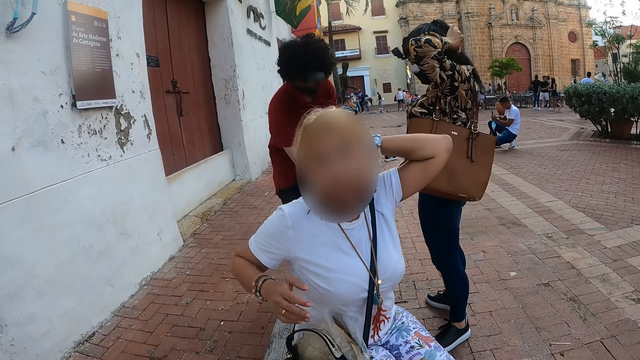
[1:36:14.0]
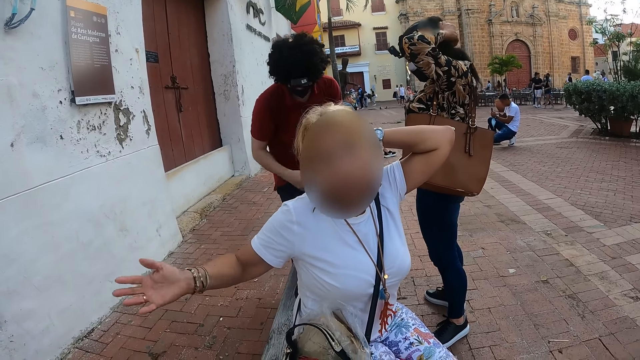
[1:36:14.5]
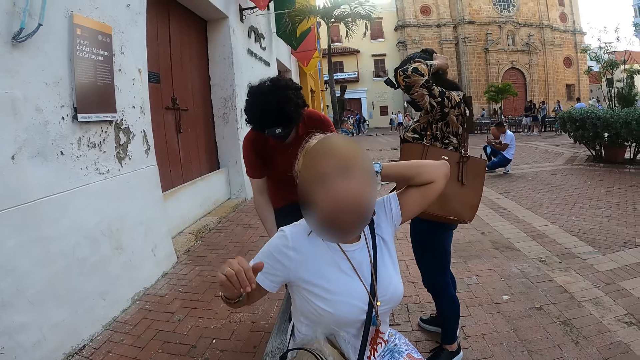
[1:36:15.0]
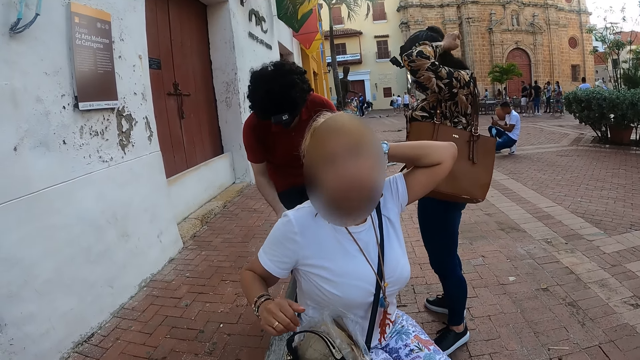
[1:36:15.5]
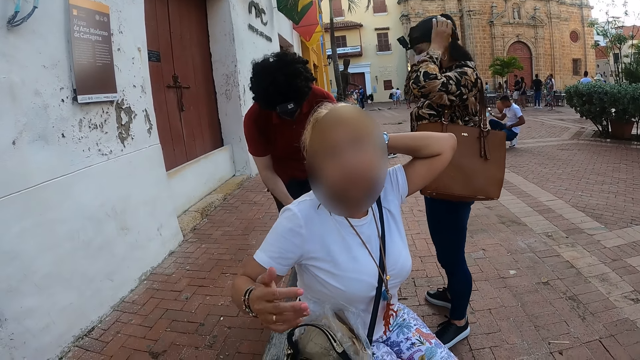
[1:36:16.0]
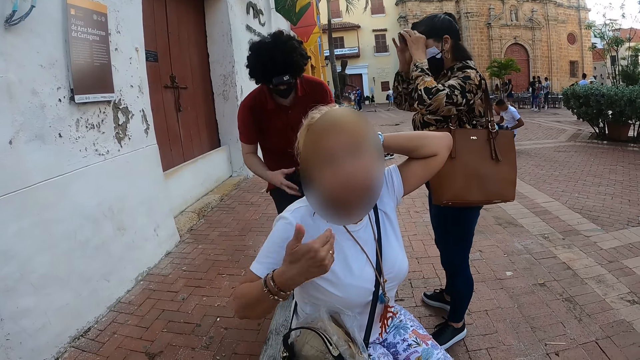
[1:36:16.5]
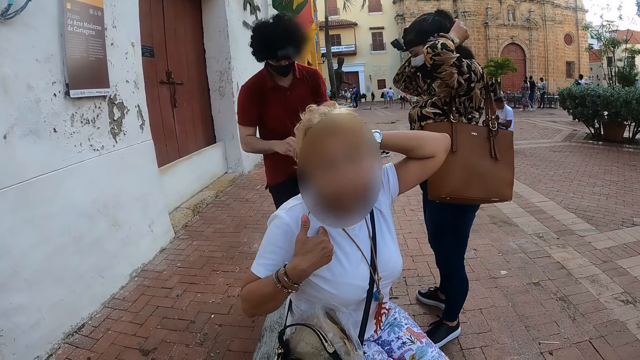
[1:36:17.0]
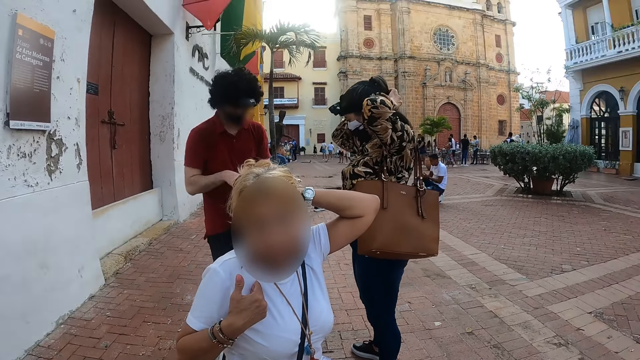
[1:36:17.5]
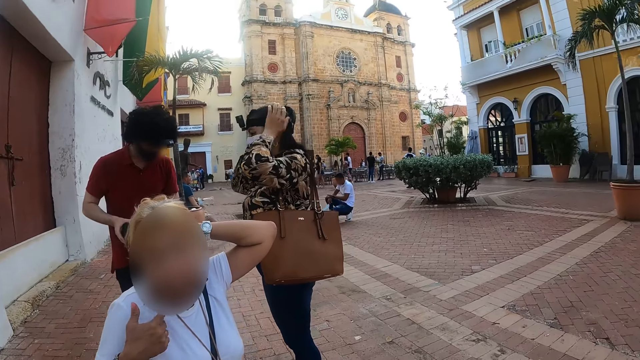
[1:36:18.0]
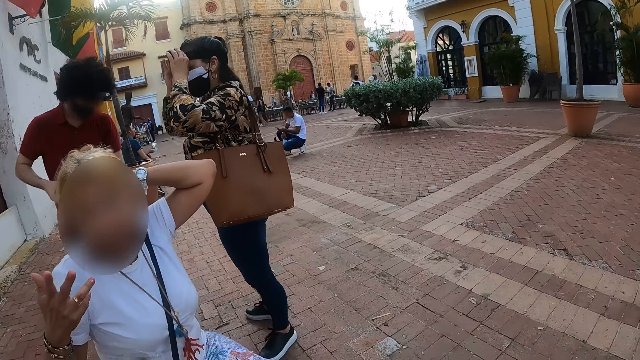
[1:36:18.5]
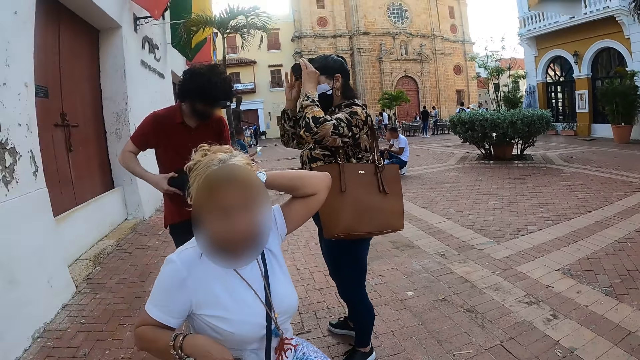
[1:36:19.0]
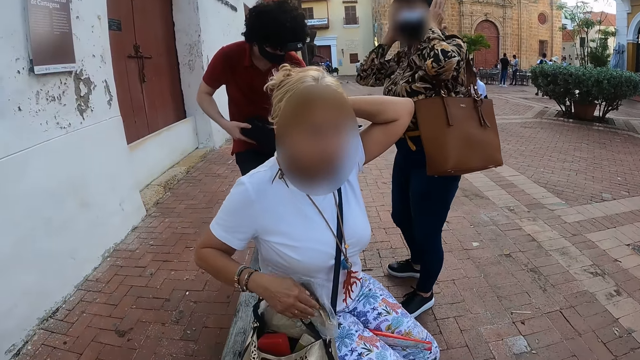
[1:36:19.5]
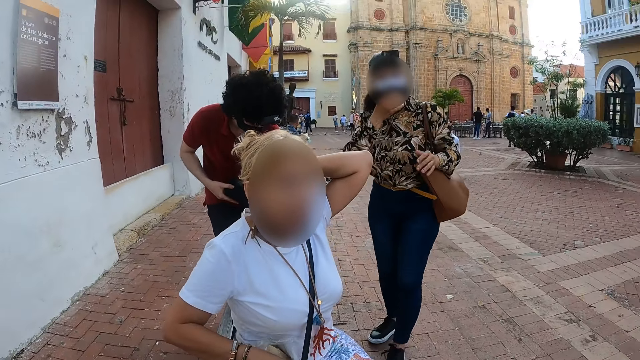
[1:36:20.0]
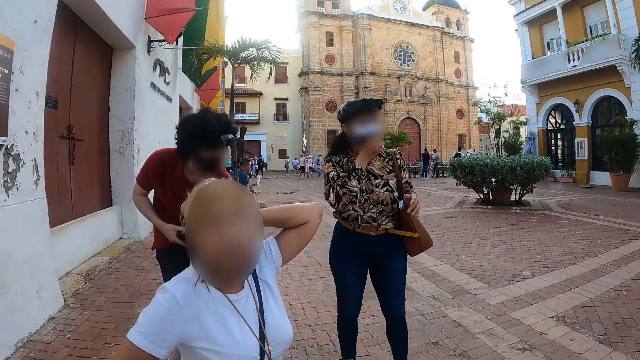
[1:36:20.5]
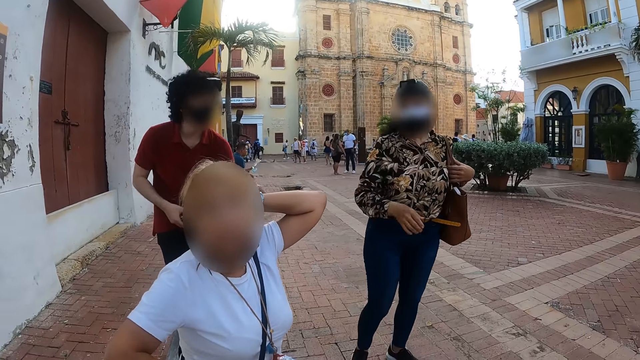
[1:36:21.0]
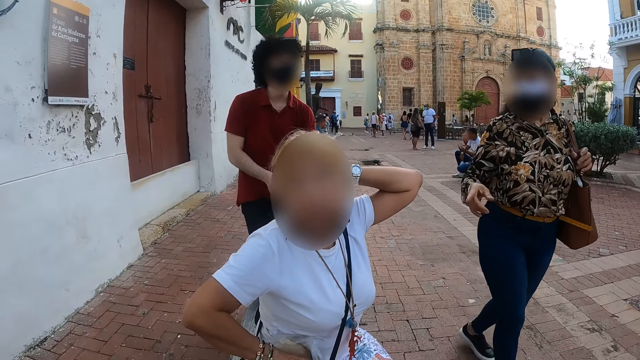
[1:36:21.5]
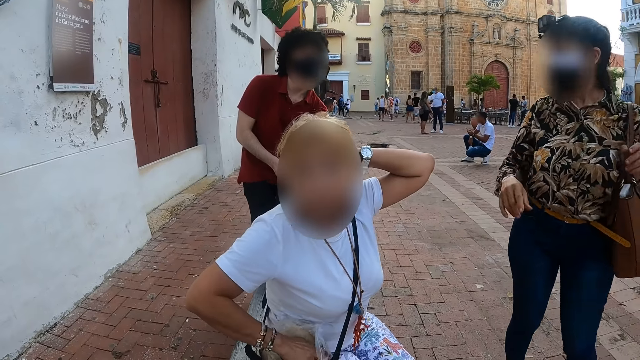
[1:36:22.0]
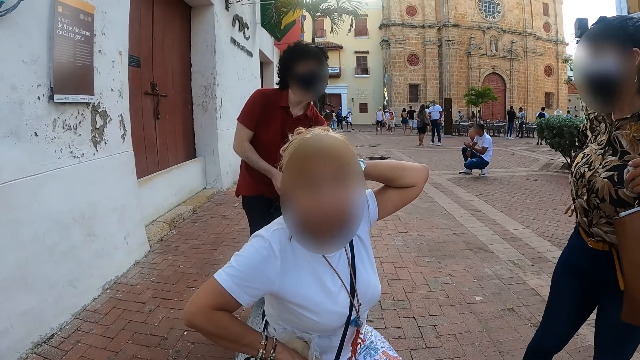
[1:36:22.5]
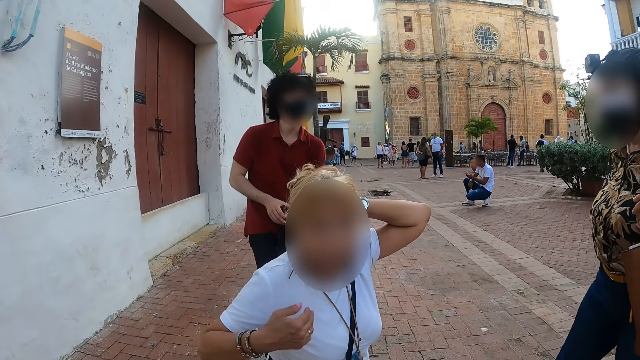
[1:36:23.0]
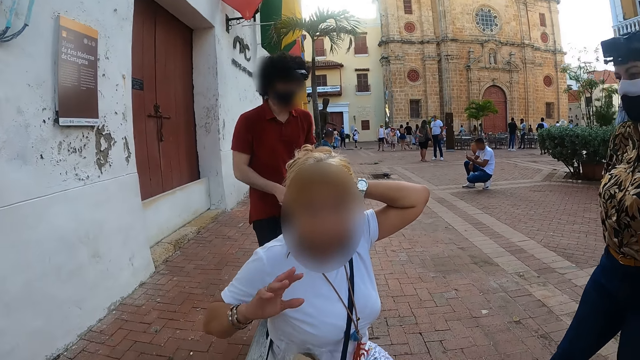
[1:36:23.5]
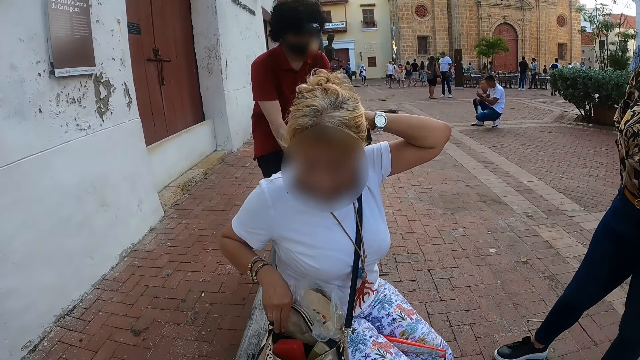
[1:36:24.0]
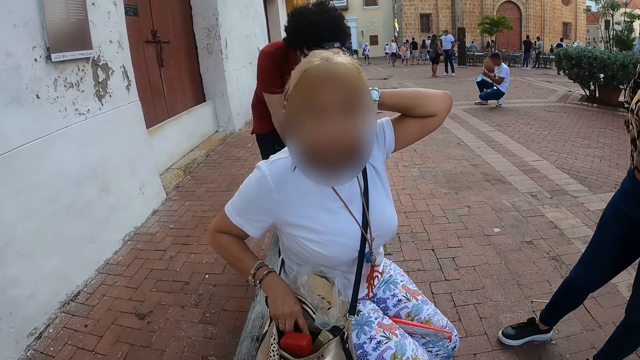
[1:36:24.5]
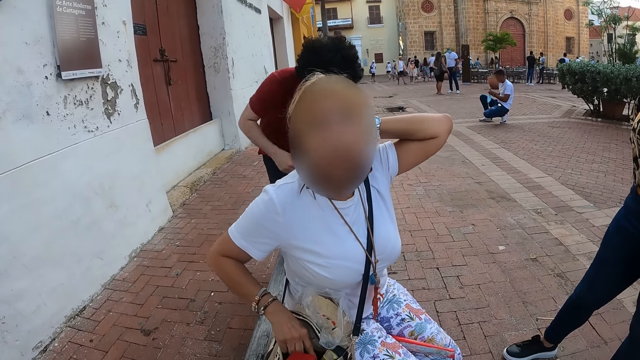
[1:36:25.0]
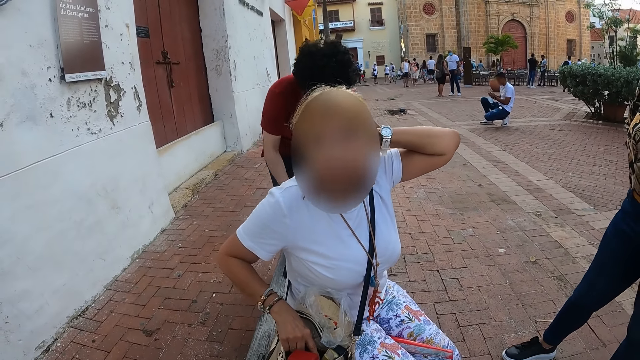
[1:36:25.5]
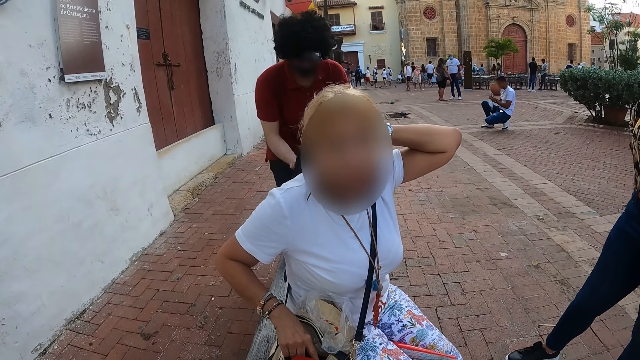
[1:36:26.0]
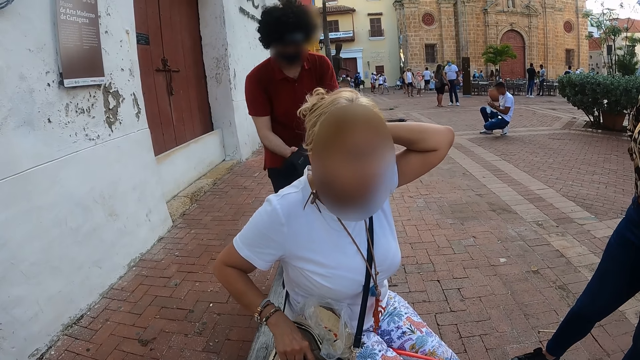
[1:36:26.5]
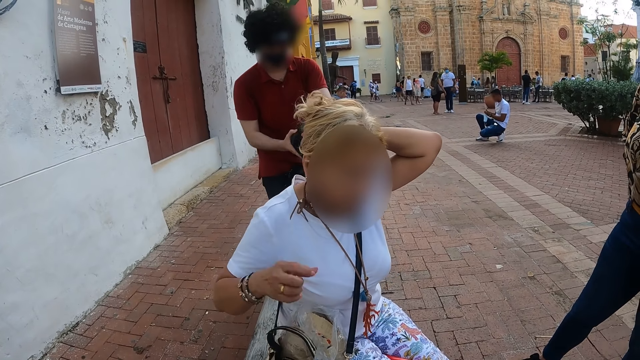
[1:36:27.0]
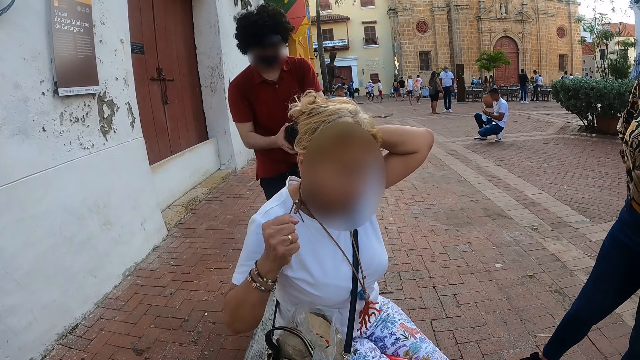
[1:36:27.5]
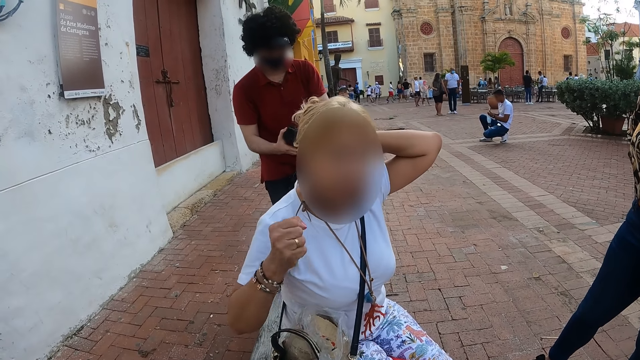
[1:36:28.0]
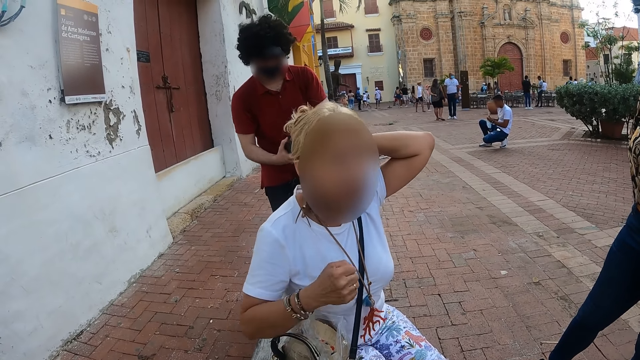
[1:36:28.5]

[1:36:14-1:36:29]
The camera wearer talks to a person. The person moves the hand. The camera wearer talks to the person. Another person walks around. The other person points at the first person. The other person talks to the first person. The first person moves the hand, puts the hand in the bag. The camera wearer talks to the first person. The first person moves the hand.

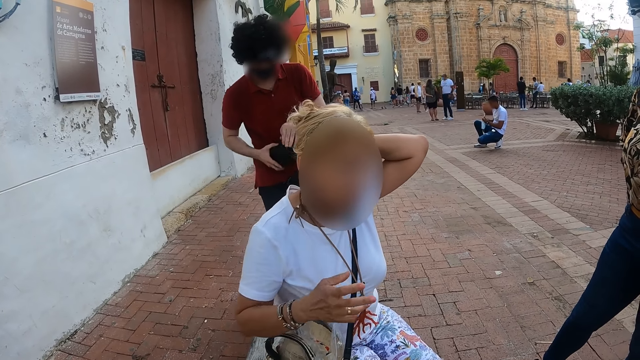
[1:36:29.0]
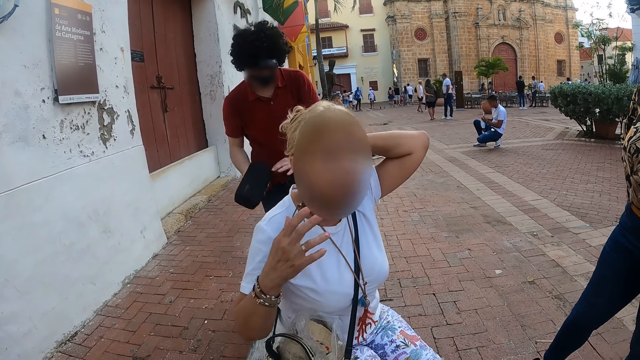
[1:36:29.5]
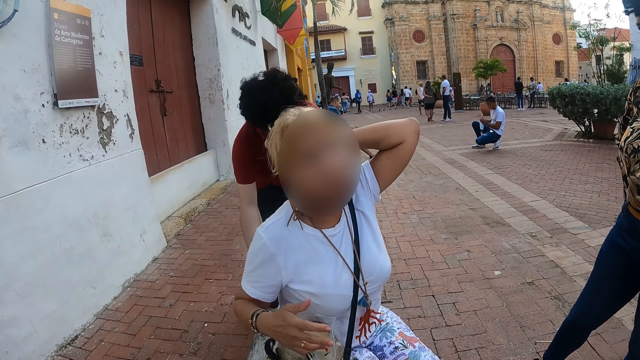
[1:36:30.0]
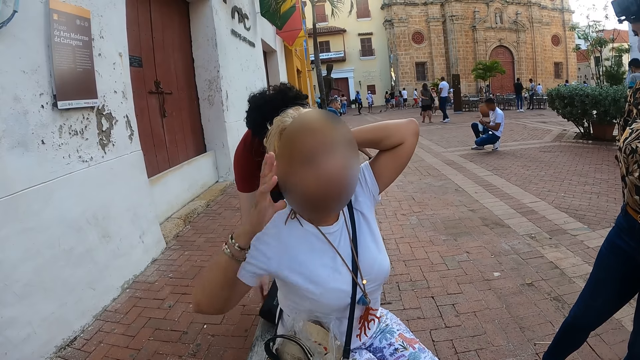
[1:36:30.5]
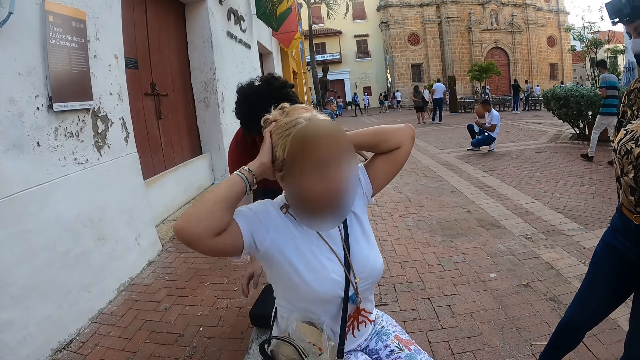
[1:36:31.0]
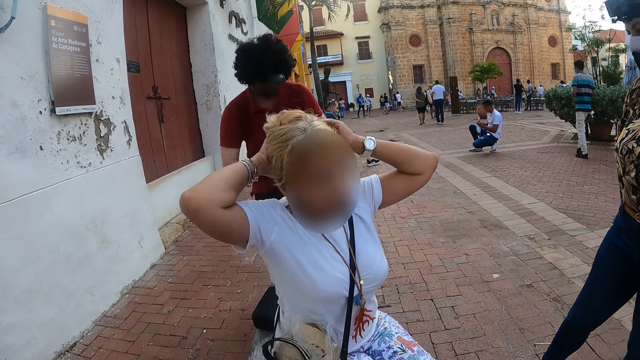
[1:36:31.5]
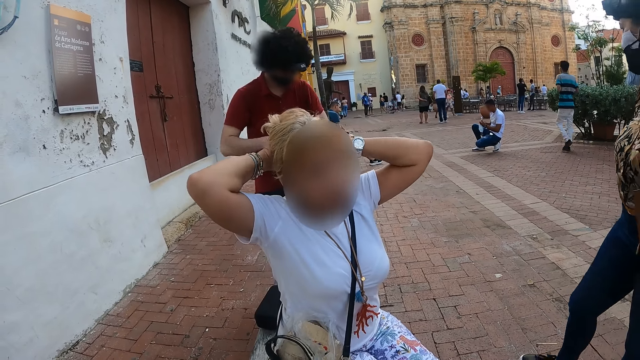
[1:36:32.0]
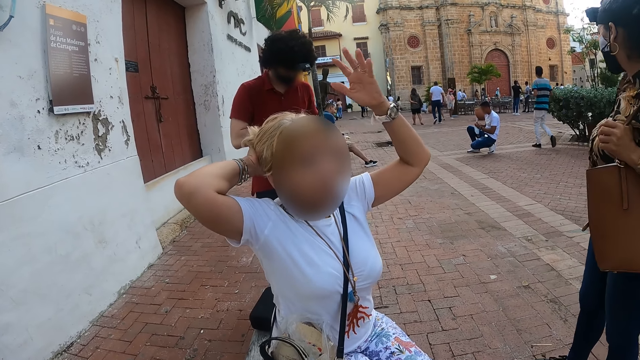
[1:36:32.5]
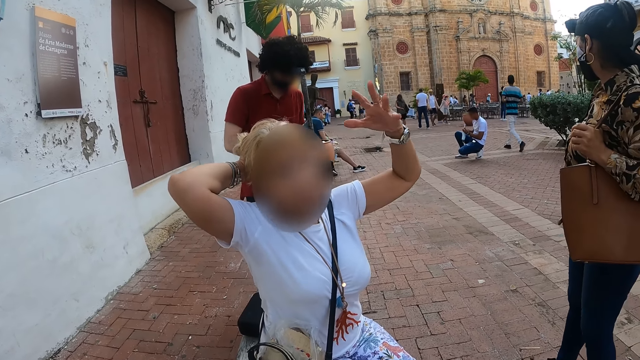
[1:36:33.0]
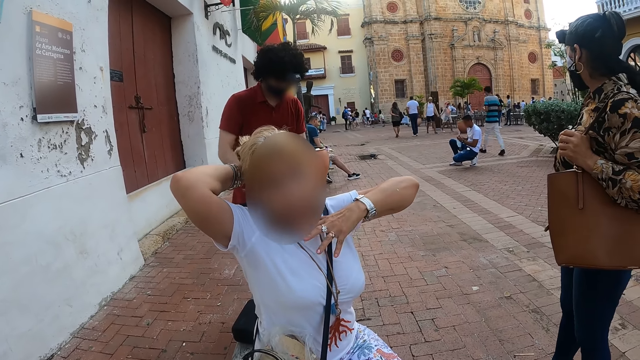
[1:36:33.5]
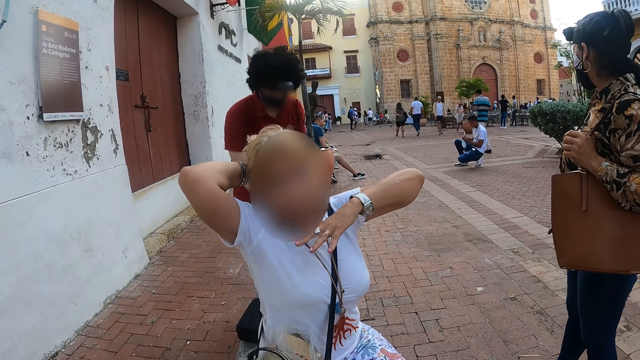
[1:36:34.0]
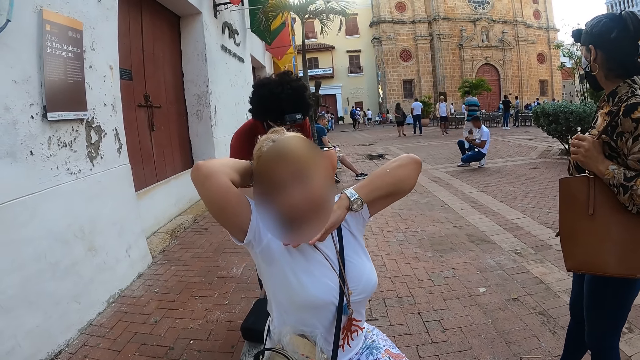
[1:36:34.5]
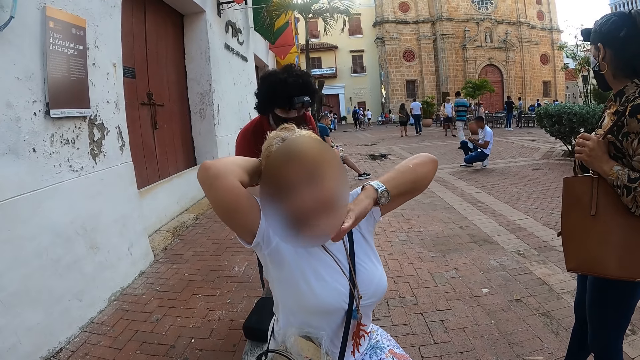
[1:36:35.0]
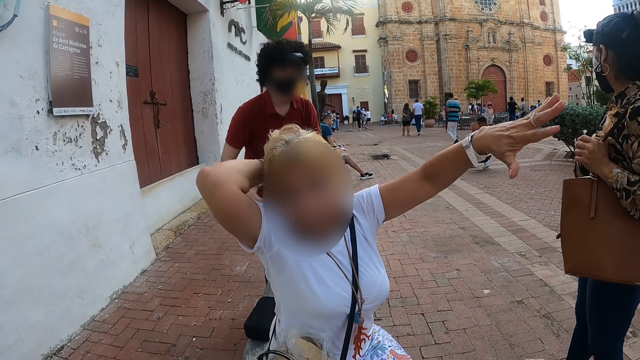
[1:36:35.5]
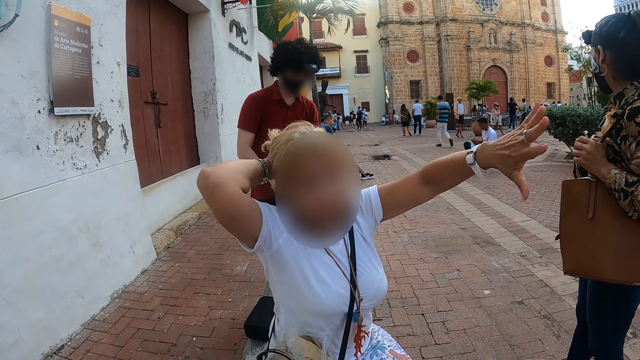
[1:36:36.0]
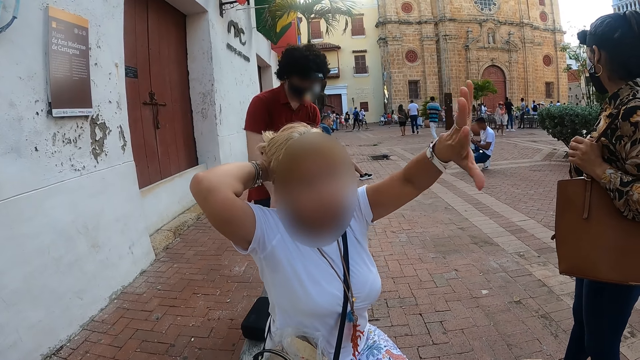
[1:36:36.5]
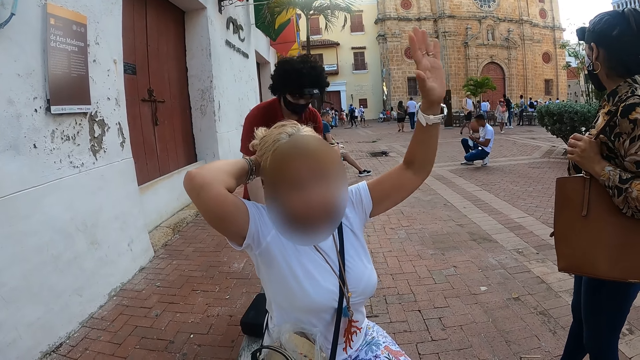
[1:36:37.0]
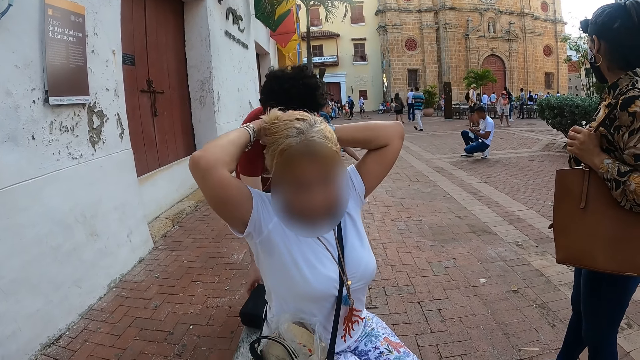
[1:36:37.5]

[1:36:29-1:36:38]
A person fixes the hair. The person moves the hand. The camera wearer talks to the person. The person moves the hand.
